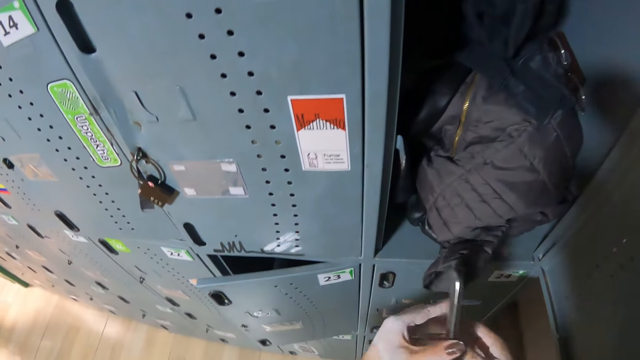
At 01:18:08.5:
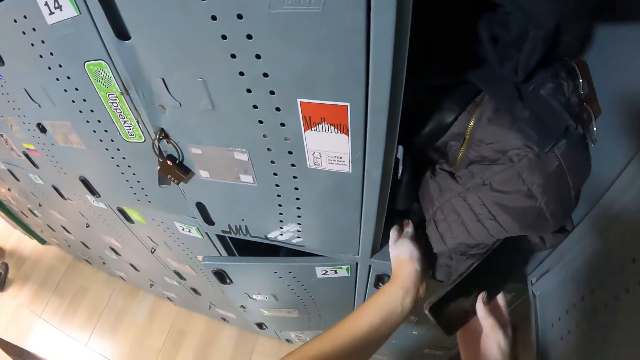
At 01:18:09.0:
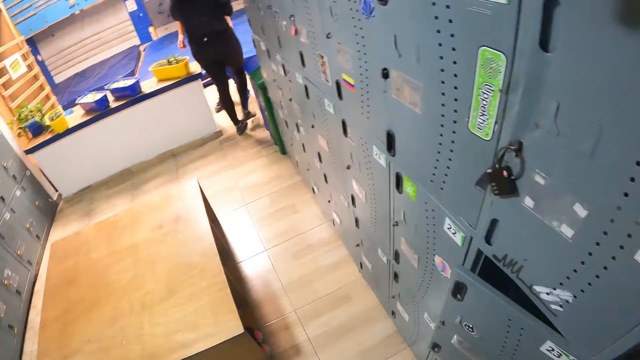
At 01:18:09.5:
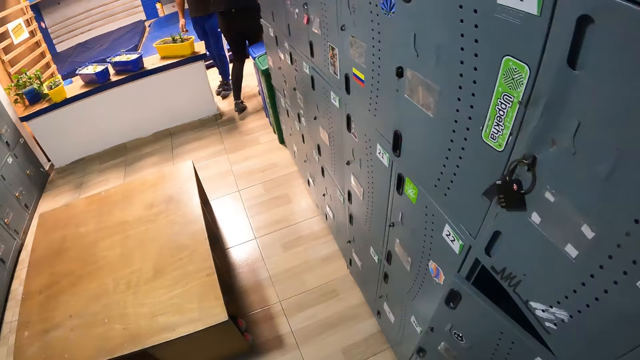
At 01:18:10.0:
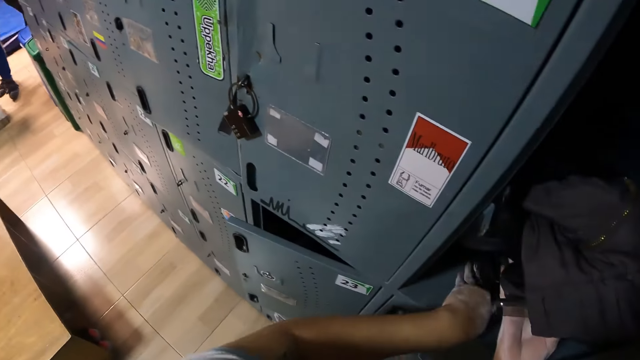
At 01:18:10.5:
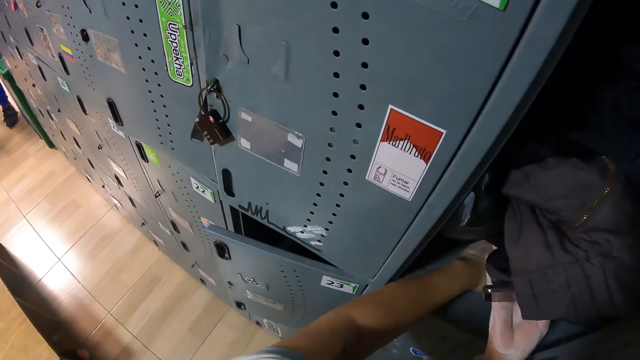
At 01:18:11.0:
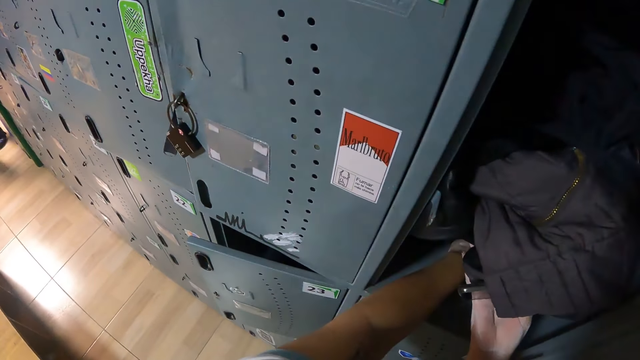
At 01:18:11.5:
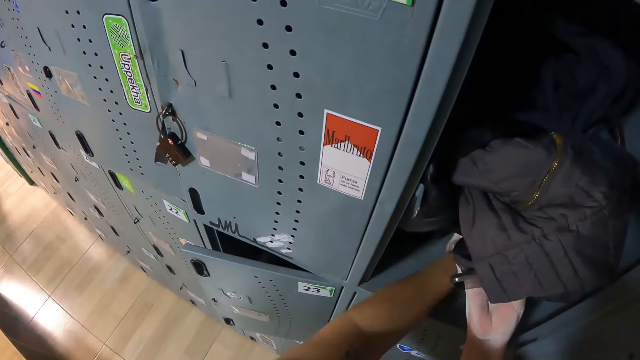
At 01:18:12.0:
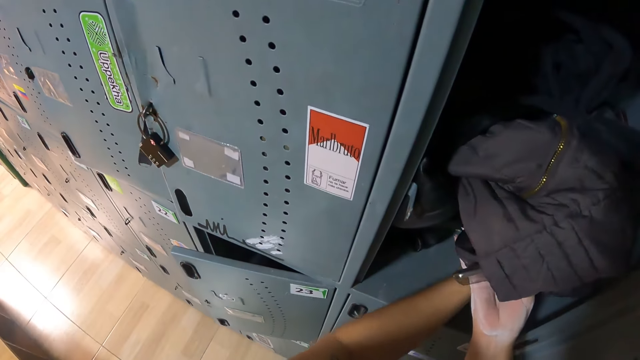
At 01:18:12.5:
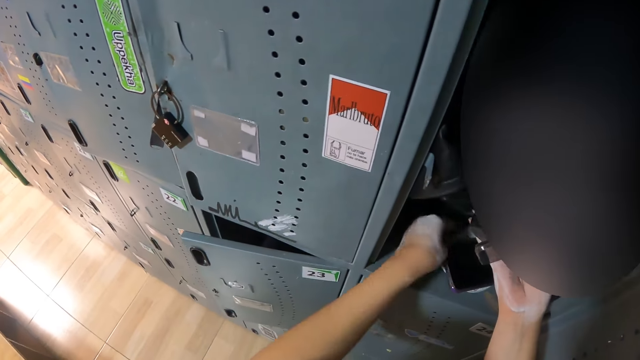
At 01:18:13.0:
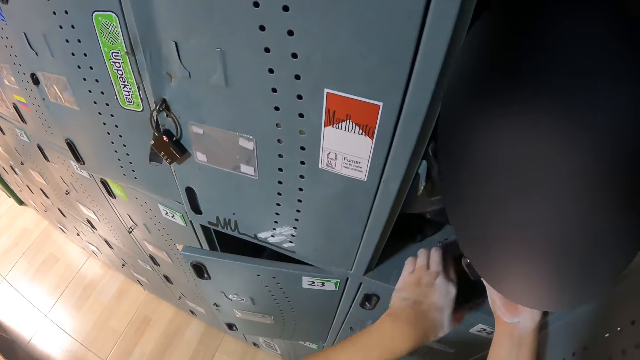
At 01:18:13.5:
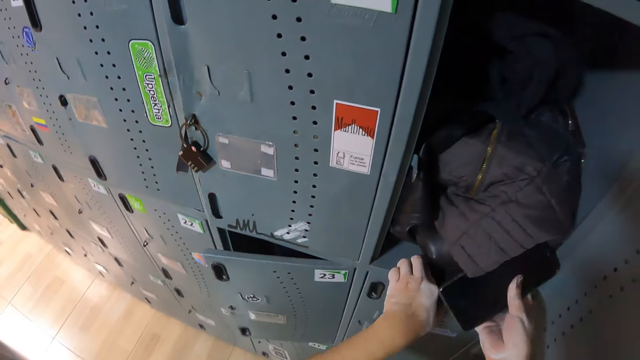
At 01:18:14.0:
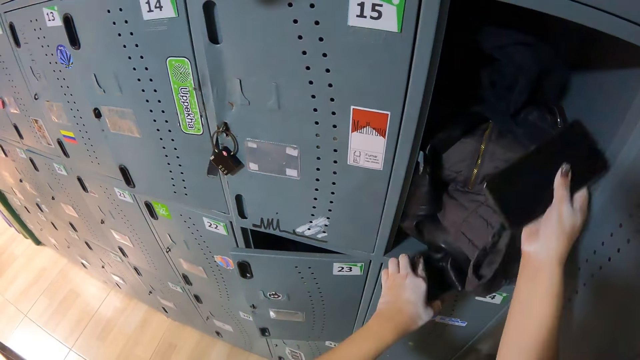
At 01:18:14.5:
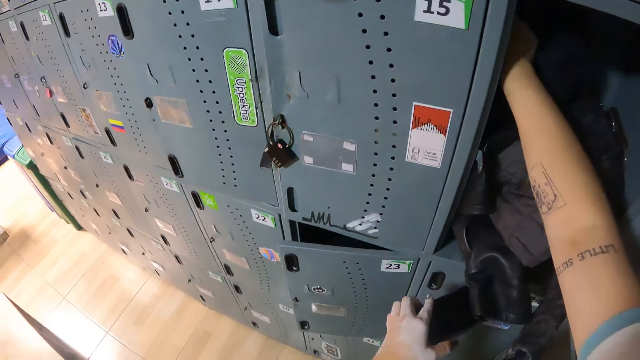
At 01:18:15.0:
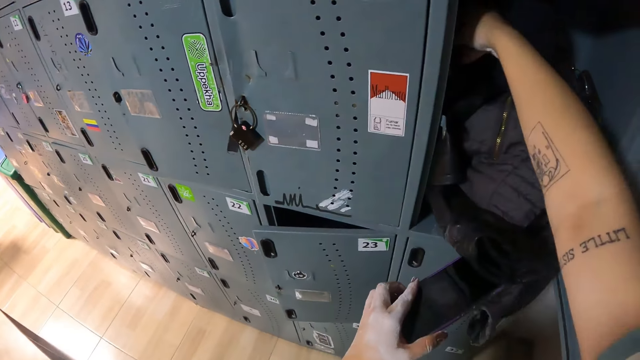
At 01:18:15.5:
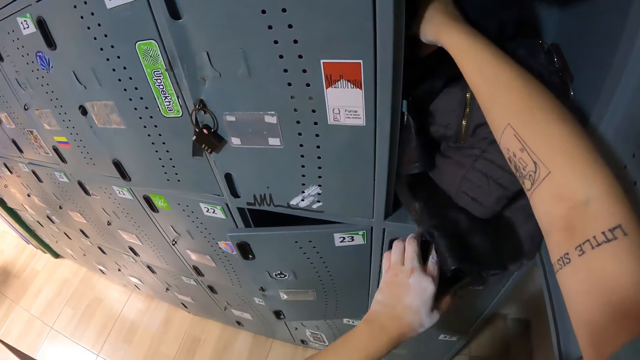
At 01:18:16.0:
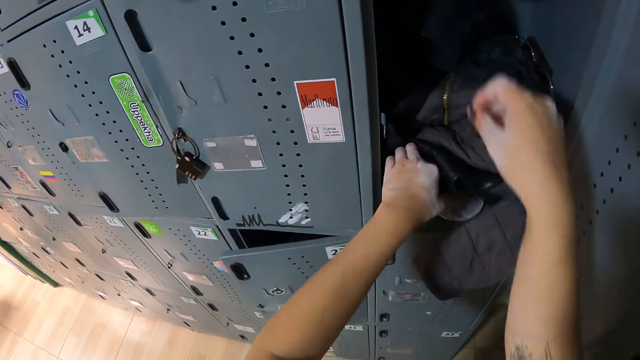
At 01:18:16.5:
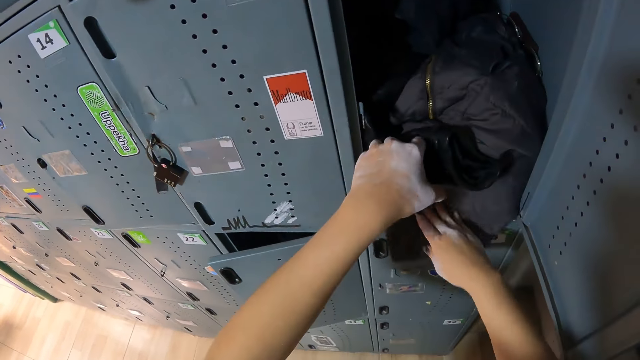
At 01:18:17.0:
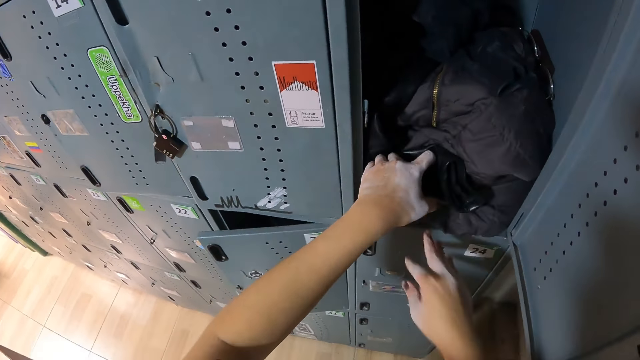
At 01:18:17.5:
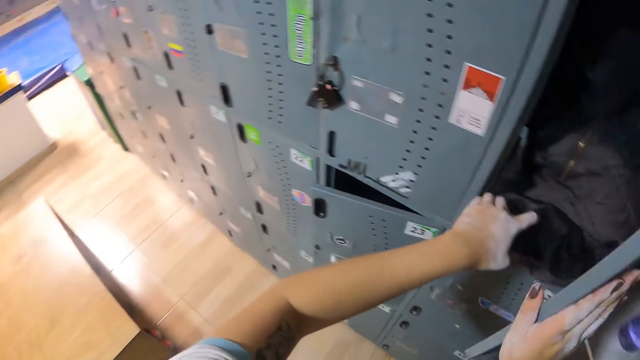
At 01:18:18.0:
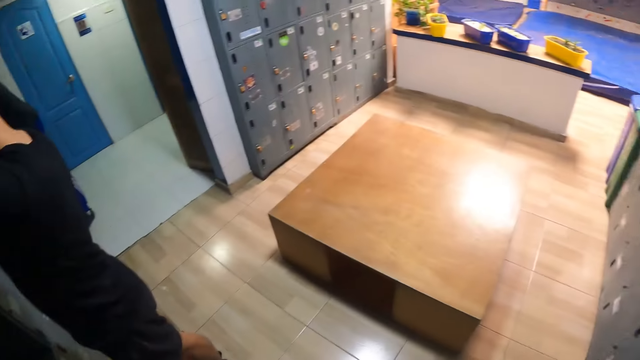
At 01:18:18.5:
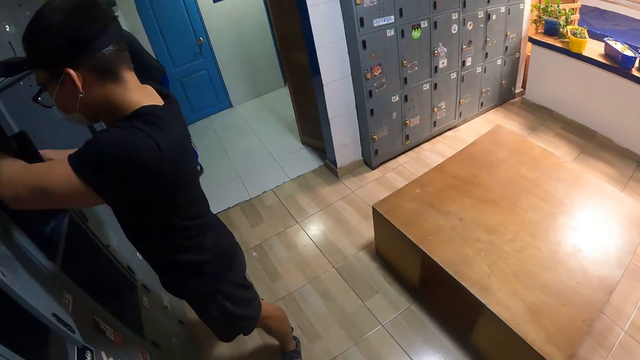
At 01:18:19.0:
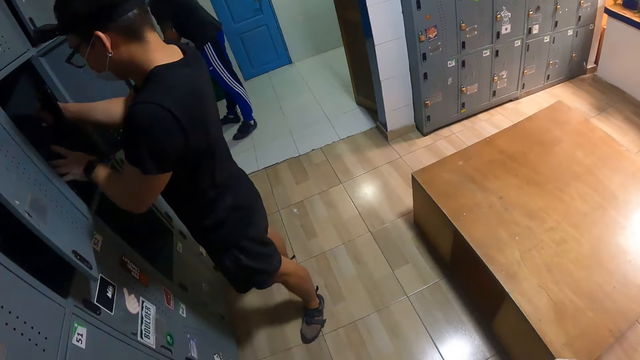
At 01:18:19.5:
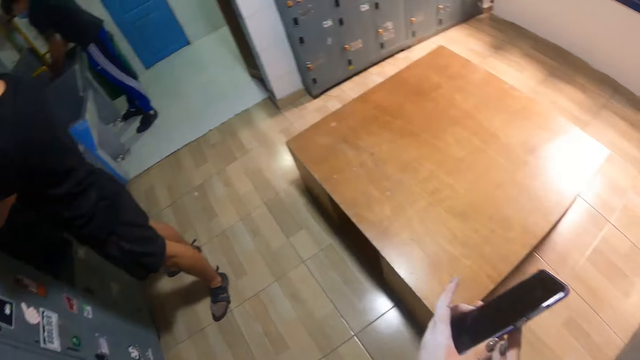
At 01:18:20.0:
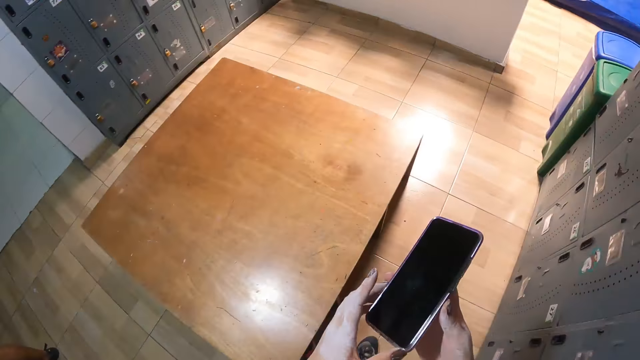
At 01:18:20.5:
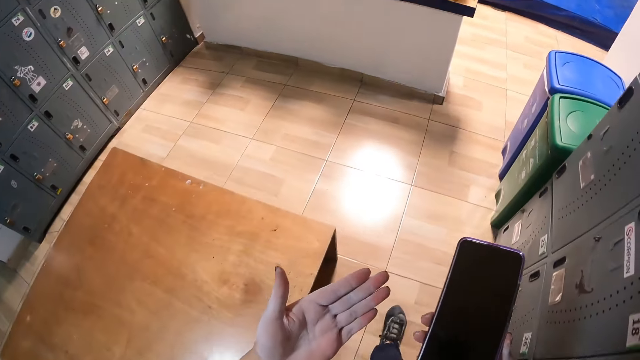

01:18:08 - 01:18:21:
The camera wearer lifts up a jacket in the locker. She removes another phone from the locker, under the jacket, with her left hand. She puts the phone in the locker with her right hand. She closes the locker with her right hand. The man arranges a locker with both hands.

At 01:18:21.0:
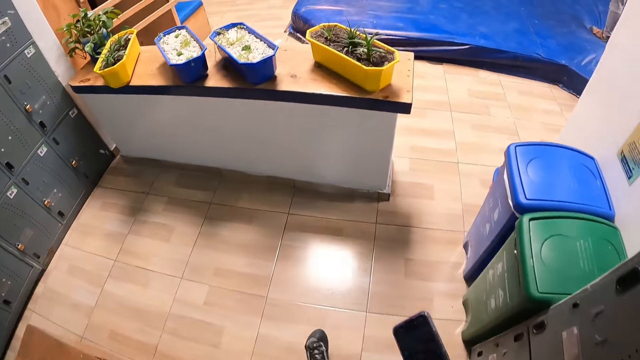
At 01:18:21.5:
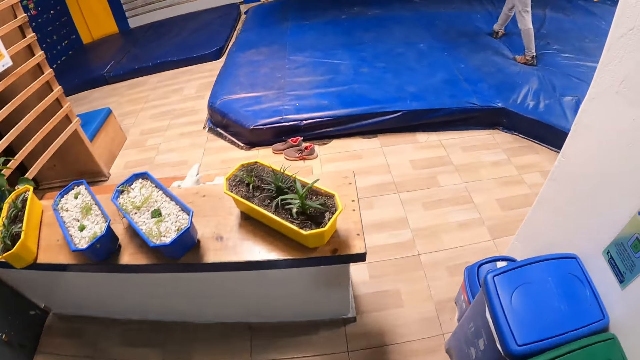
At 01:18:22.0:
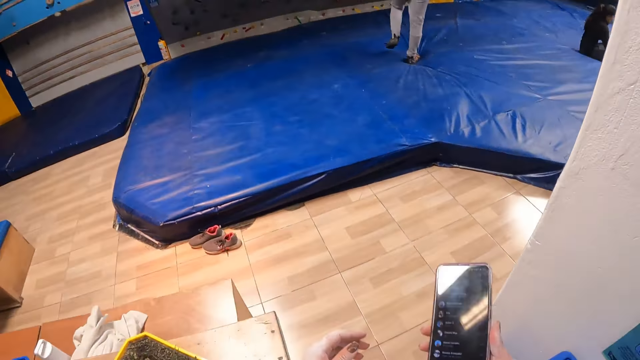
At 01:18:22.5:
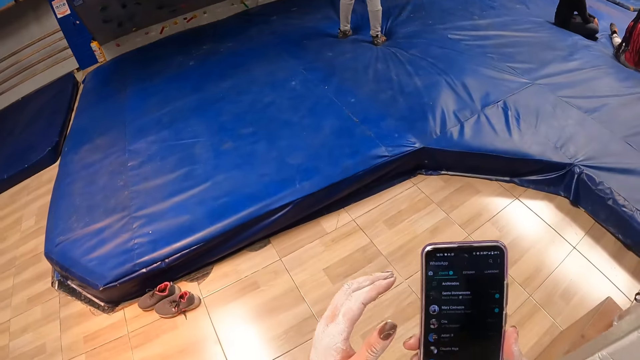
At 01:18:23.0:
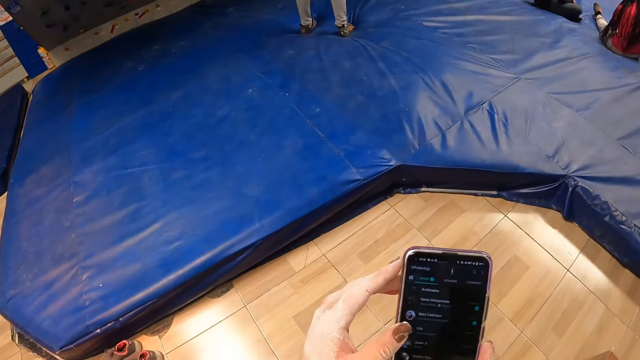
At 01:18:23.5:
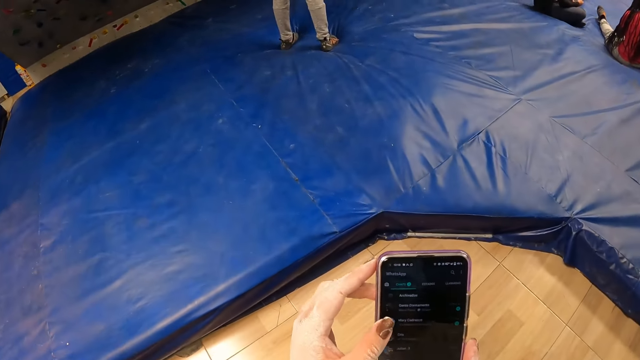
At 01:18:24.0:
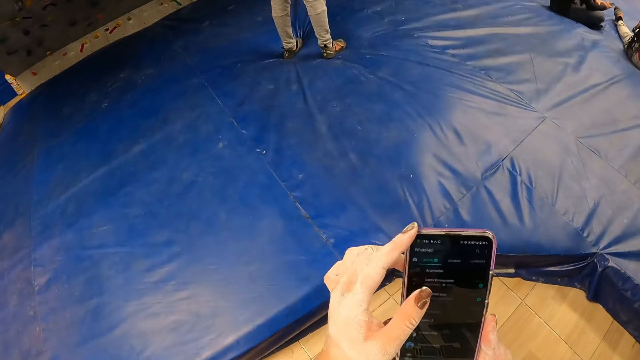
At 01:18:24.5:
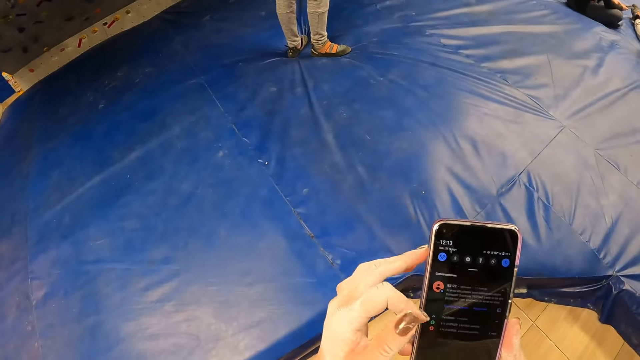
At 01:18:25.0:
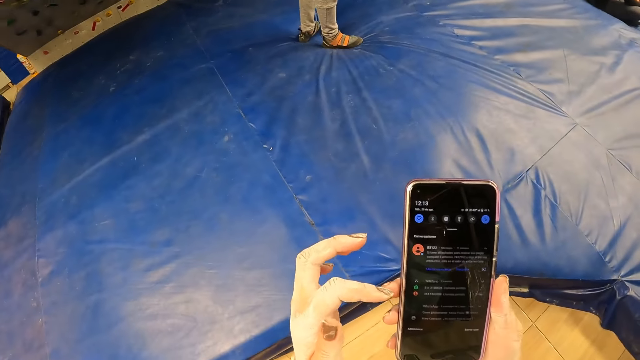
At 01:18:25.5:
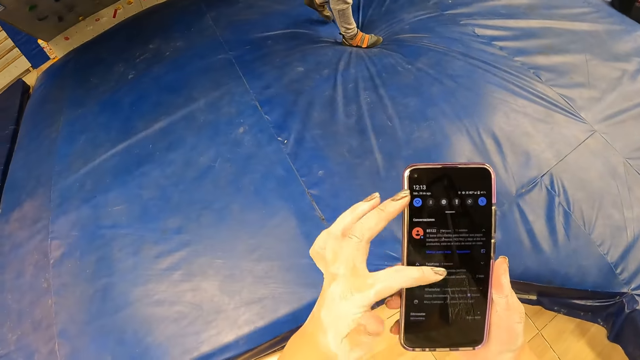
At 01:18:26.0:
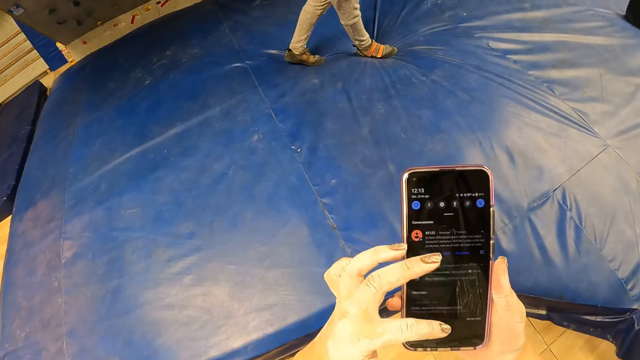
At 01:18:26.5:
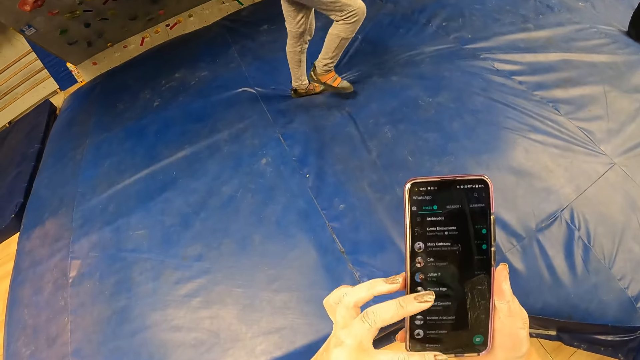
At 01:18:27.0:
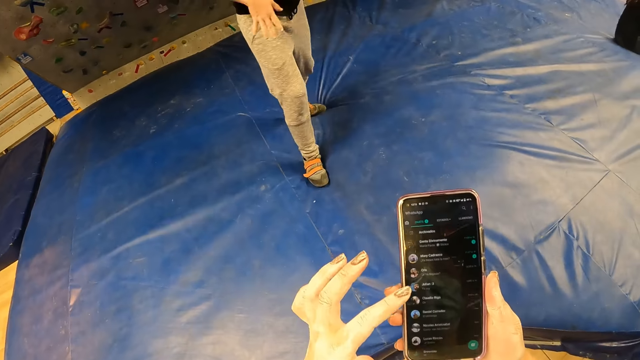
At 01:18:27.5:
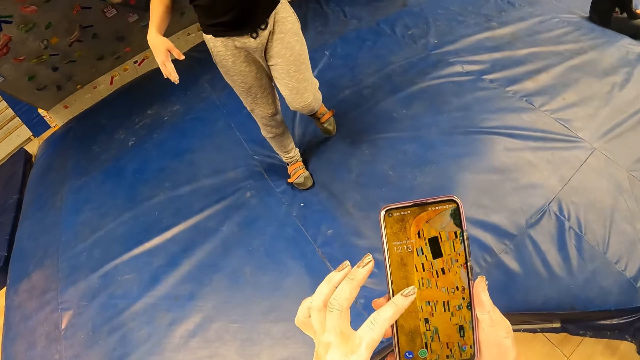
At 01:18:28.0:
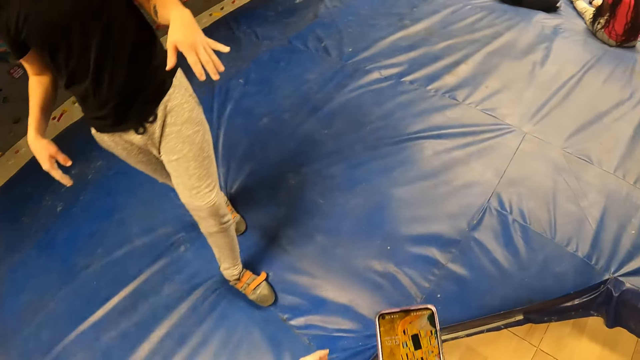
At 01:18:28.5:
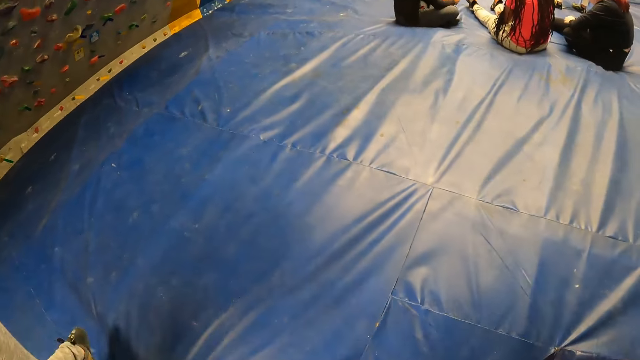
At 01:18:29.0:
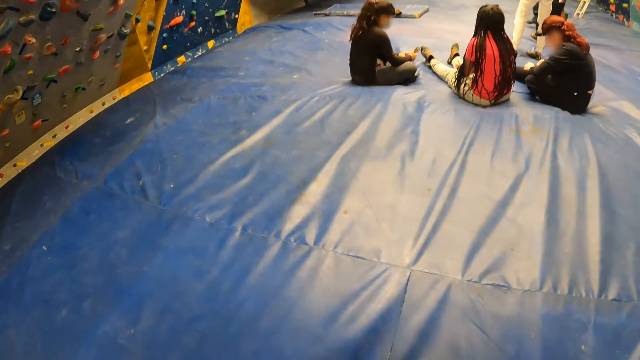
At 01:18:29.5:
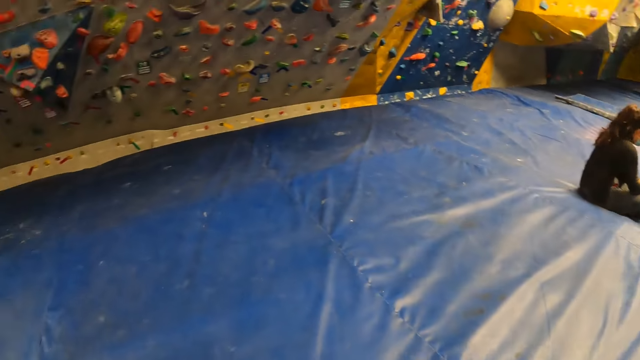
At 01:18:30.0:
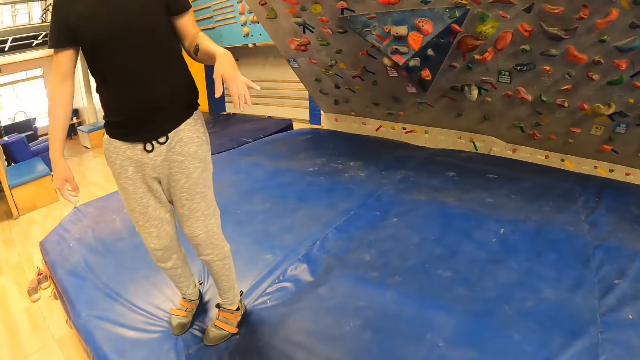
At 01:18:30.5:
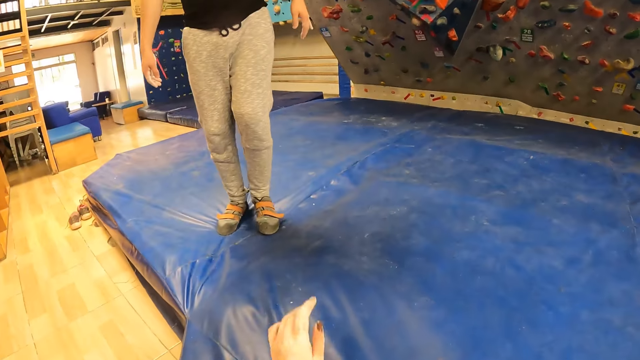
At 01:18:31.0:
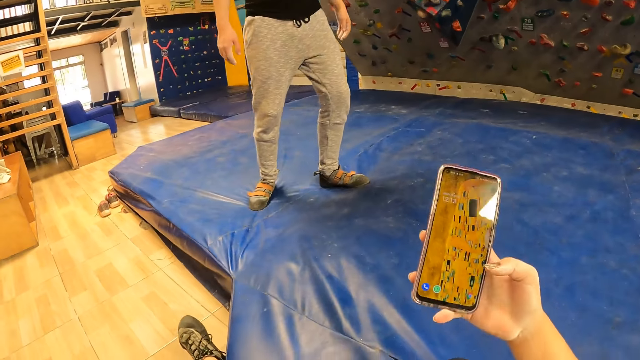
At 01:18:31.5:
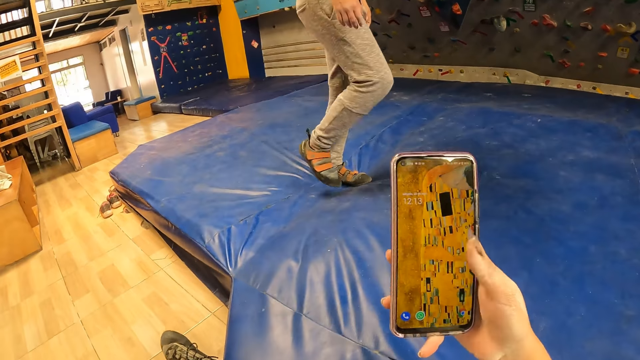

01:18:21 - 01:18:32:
The camera wearer operates the phone with her left hand. She interacts with the man.
